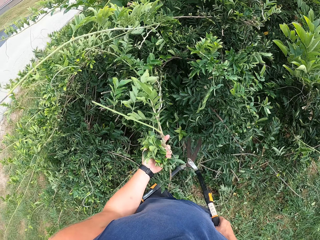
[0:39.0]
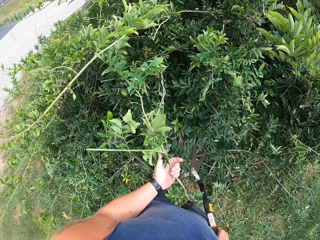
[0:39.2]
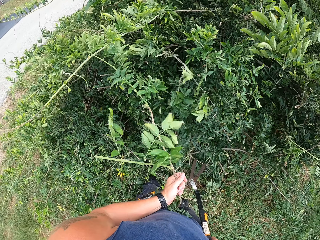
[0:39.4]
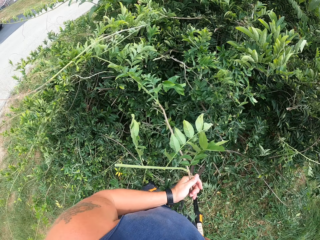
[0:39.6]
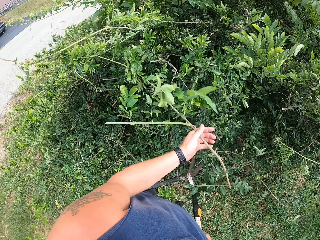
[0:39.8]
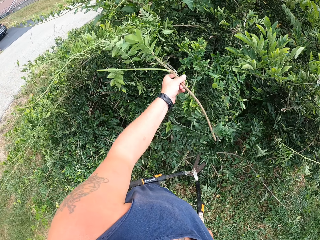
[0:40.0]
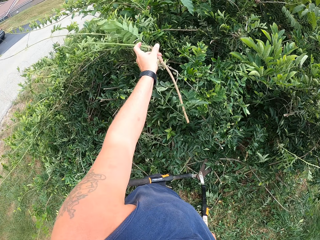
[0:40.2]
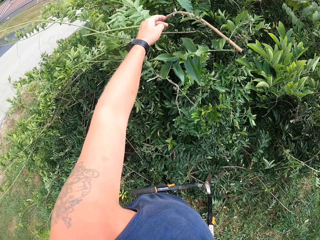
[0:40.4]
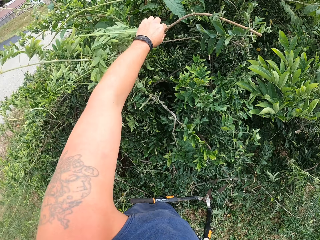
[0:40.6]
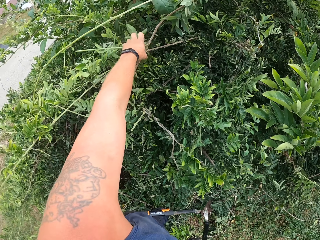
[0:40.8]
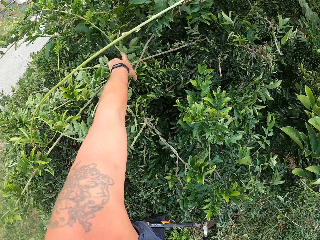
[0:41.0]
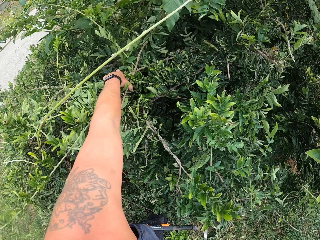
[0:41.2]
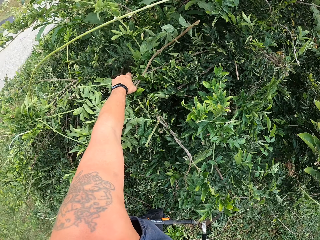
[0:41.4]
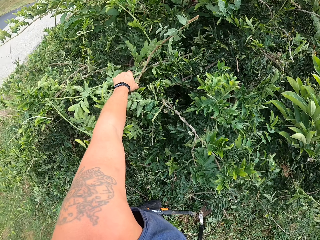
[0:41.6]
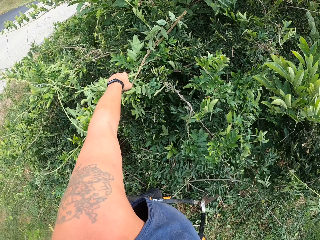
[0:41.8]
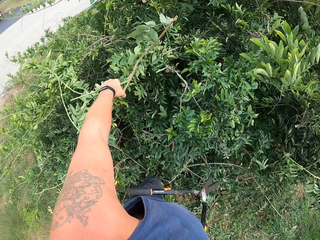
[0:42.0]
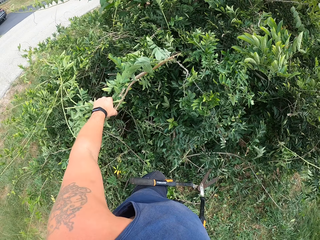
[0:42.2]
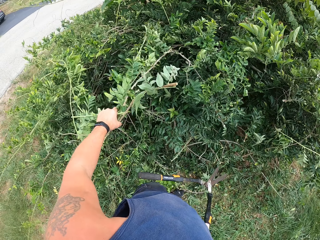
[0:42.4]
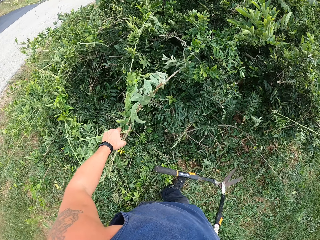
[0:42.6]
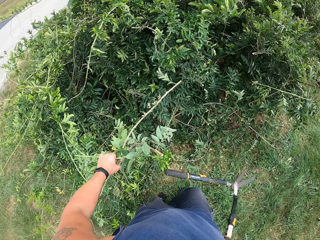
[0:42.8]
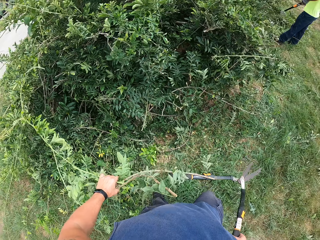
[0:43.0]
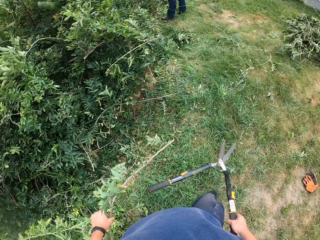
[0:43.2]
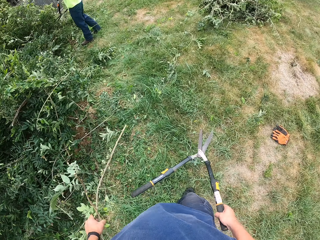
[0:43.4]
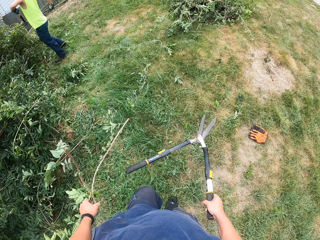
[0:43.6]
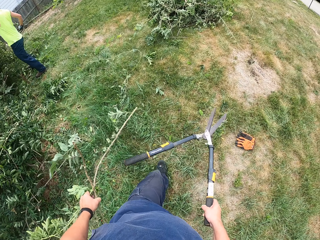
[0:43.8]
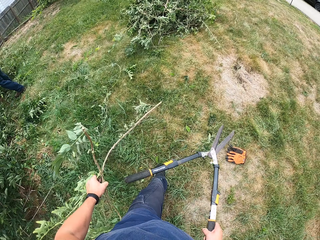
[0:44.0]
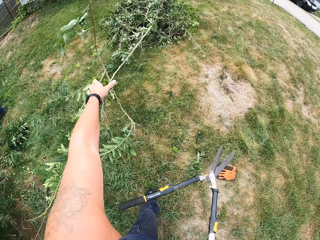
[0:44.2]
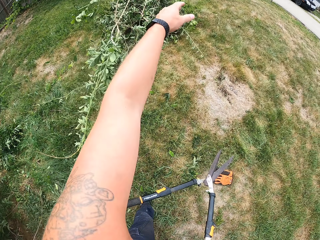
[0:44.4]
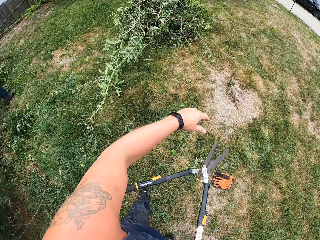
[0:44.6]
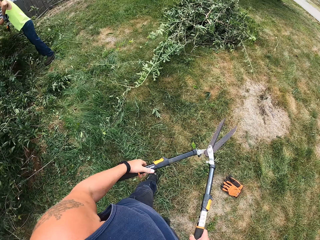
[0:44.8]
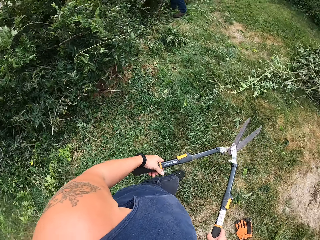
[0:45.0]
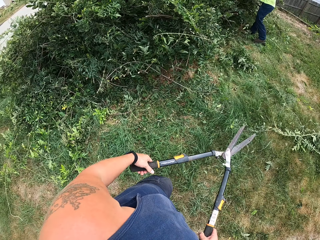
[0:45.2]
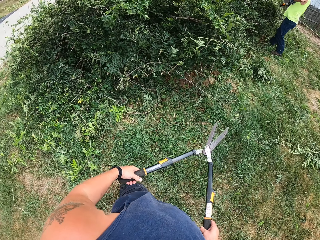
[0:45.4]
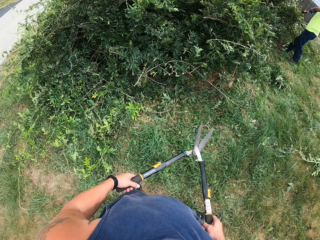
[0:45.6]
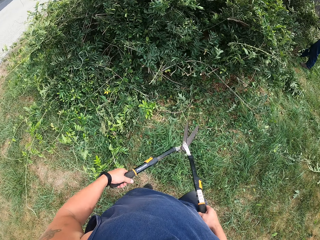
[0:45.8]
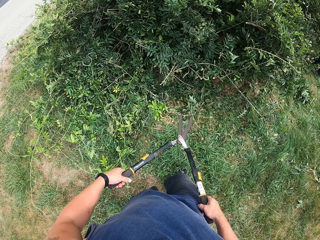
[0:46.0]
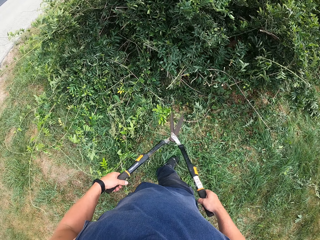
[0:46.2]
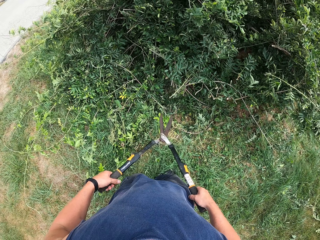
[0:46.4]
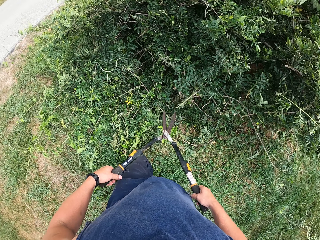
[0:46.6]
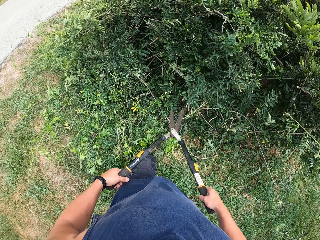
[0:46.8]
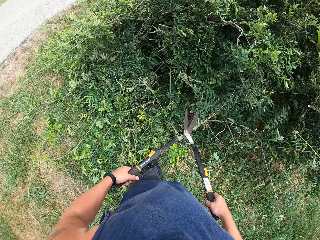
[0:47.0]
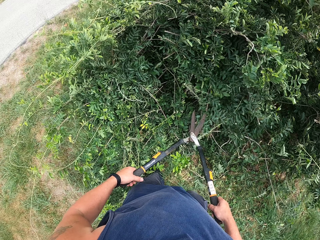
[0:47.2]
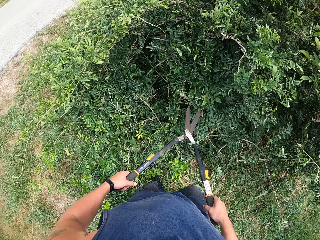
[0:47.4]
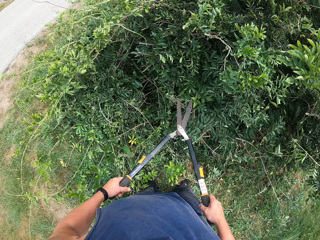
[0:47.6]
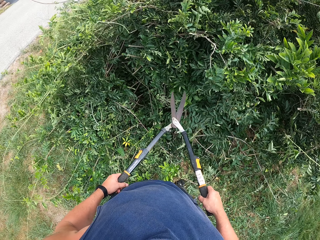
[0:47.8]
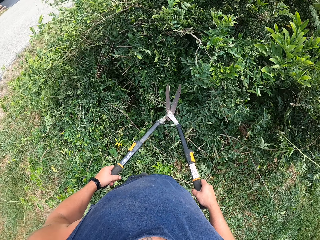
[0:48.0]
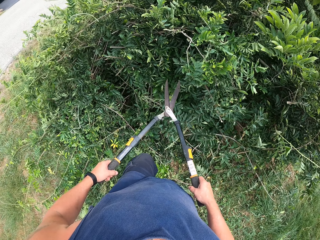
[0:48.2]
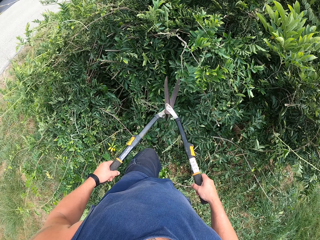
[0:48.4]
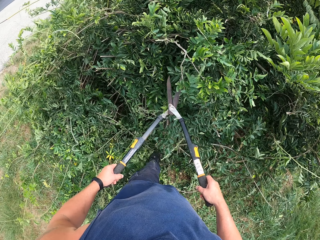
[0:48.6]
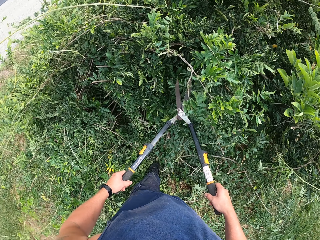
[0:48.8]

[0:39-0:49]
The camera wearer walks forward a bit. They throw the deadwood on the packed deadwood. A man cuts branches. The camera wearer walks toward the tree with the shear.

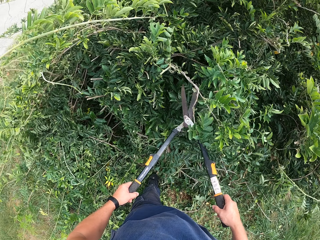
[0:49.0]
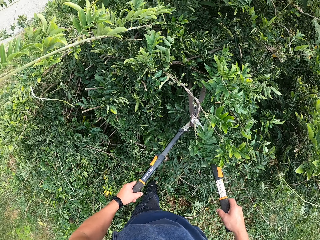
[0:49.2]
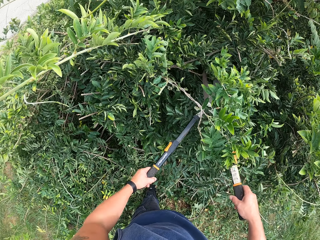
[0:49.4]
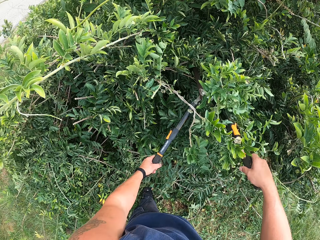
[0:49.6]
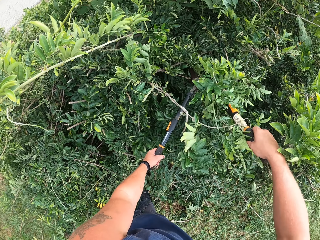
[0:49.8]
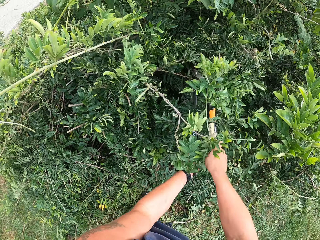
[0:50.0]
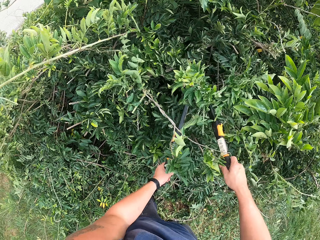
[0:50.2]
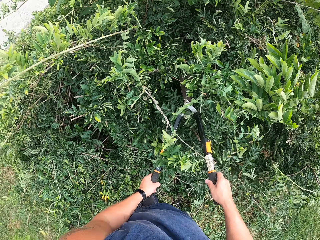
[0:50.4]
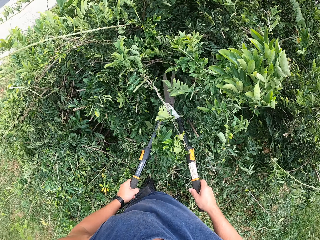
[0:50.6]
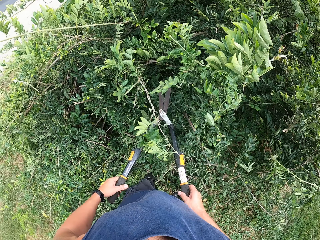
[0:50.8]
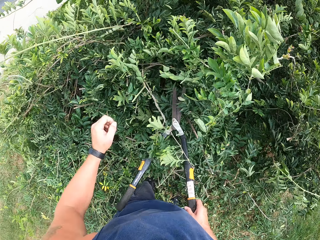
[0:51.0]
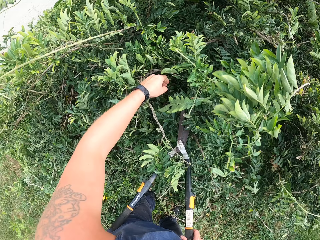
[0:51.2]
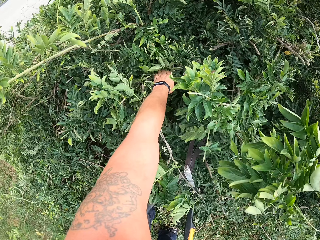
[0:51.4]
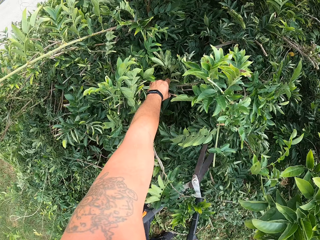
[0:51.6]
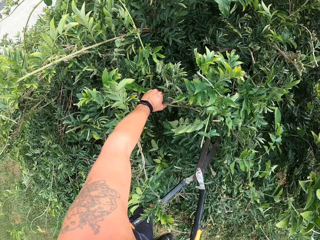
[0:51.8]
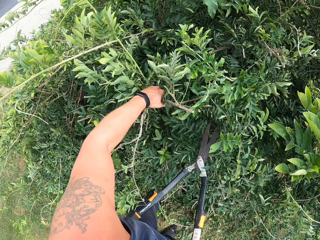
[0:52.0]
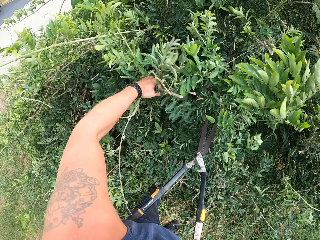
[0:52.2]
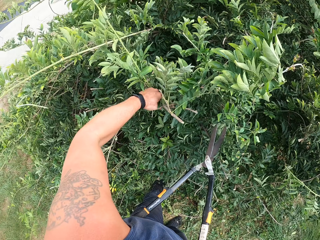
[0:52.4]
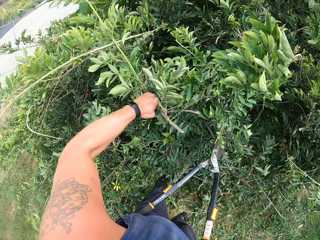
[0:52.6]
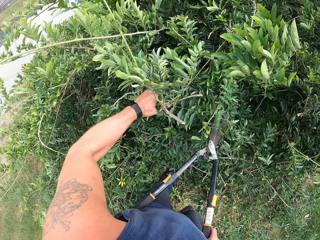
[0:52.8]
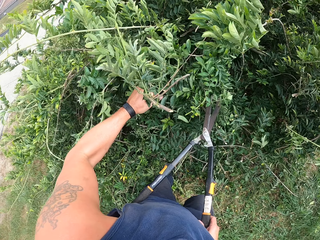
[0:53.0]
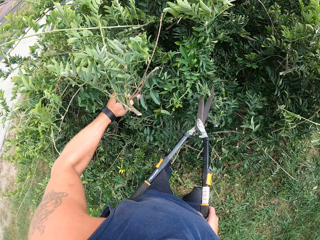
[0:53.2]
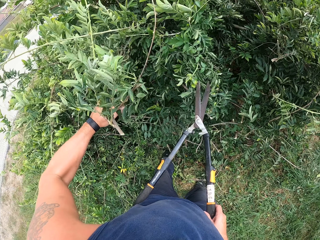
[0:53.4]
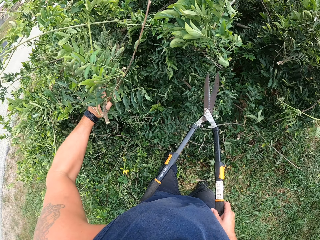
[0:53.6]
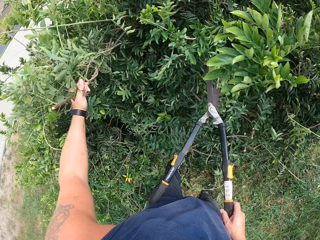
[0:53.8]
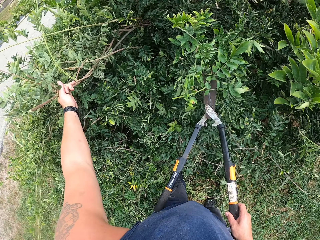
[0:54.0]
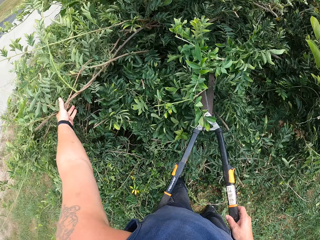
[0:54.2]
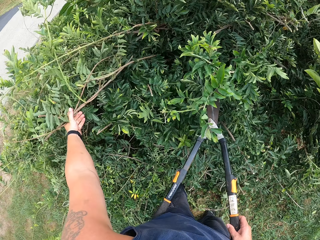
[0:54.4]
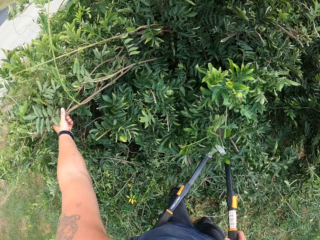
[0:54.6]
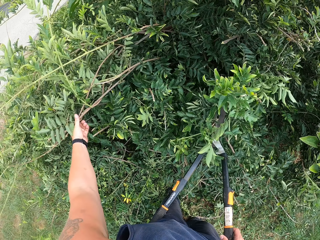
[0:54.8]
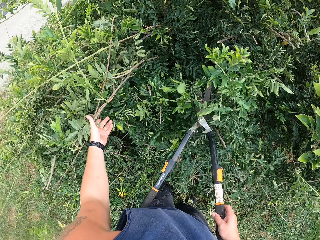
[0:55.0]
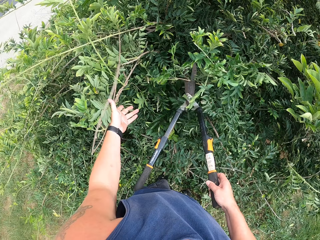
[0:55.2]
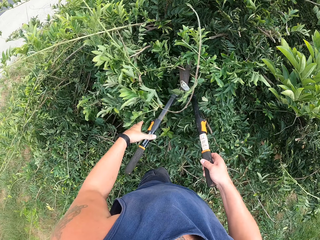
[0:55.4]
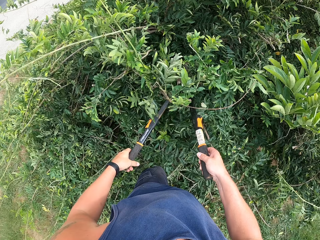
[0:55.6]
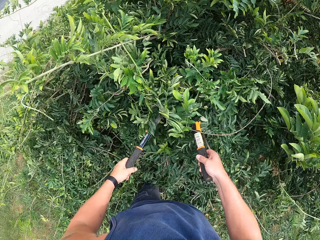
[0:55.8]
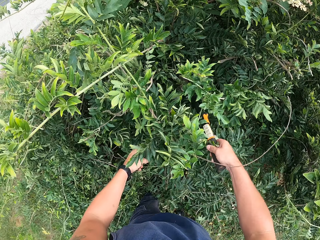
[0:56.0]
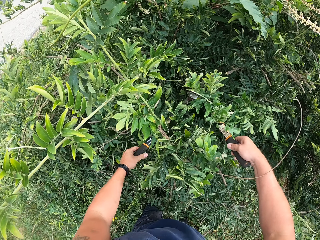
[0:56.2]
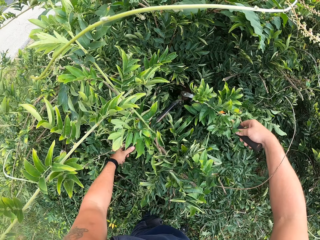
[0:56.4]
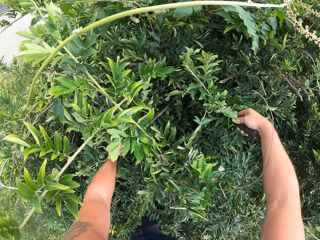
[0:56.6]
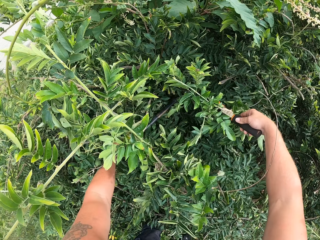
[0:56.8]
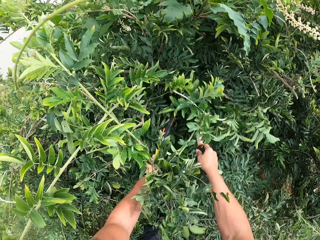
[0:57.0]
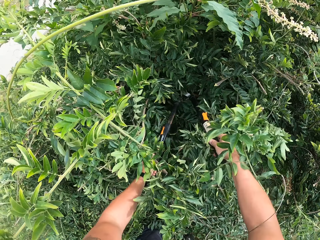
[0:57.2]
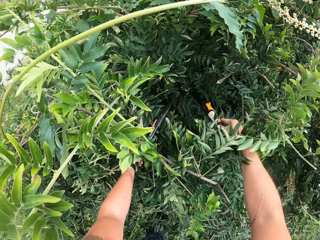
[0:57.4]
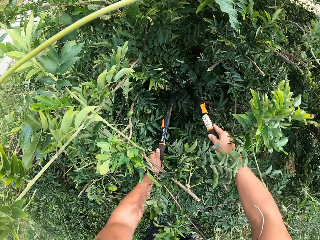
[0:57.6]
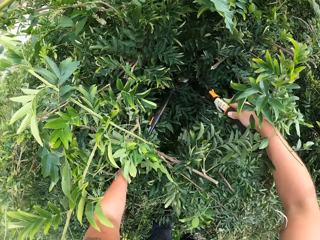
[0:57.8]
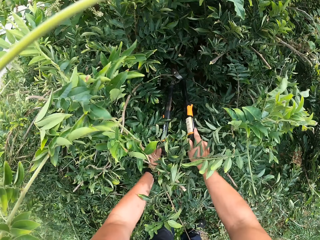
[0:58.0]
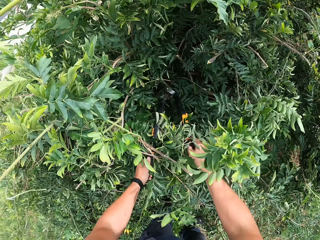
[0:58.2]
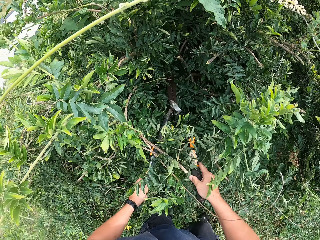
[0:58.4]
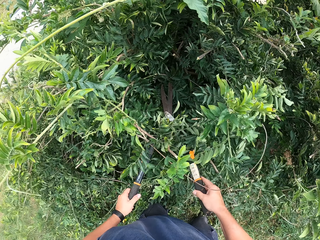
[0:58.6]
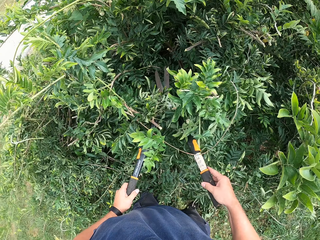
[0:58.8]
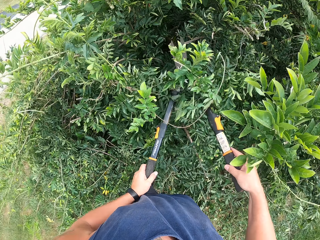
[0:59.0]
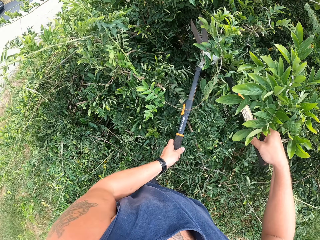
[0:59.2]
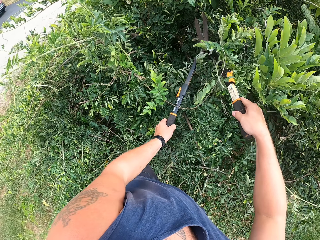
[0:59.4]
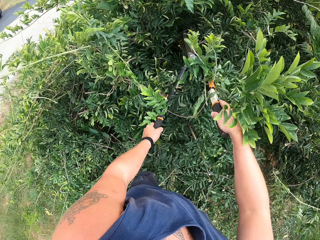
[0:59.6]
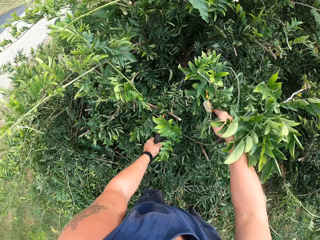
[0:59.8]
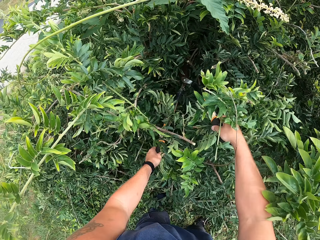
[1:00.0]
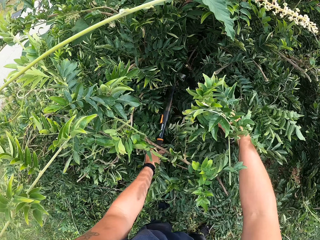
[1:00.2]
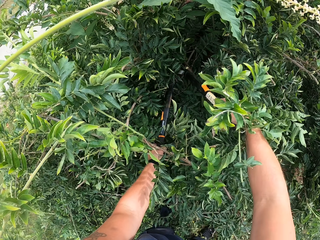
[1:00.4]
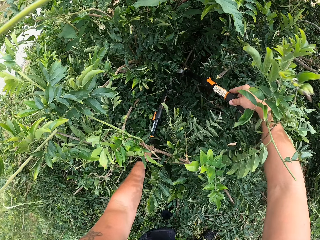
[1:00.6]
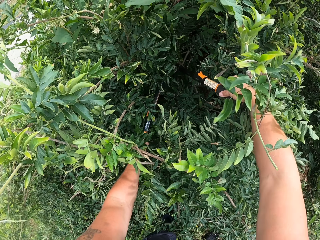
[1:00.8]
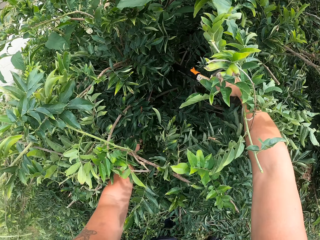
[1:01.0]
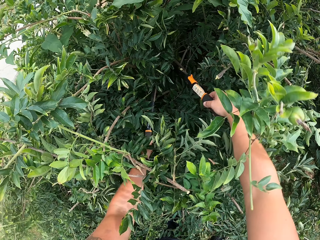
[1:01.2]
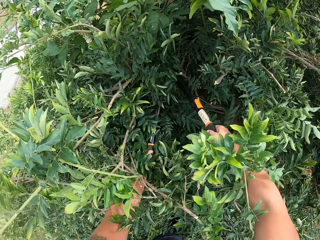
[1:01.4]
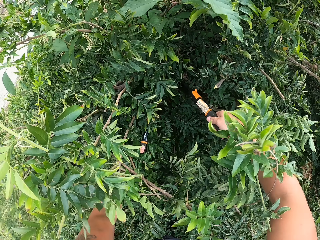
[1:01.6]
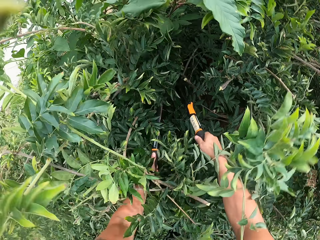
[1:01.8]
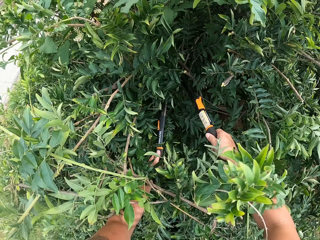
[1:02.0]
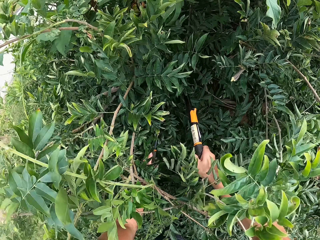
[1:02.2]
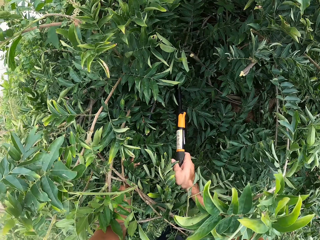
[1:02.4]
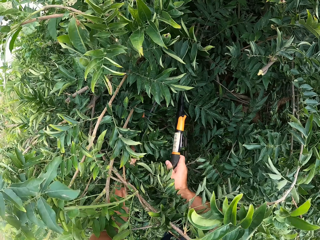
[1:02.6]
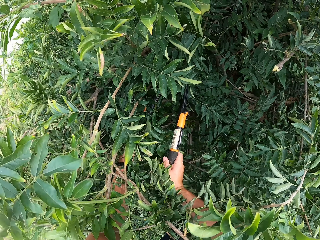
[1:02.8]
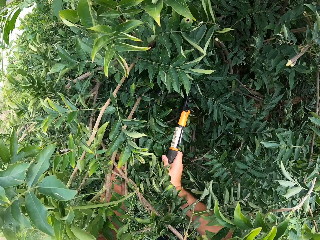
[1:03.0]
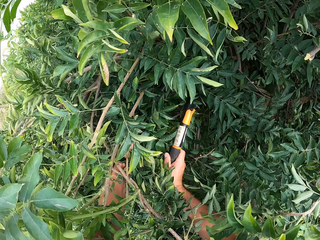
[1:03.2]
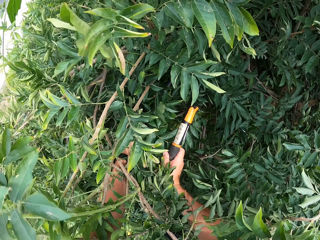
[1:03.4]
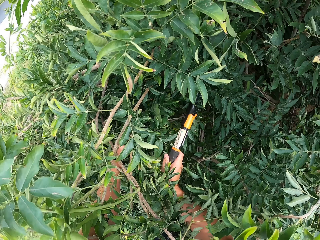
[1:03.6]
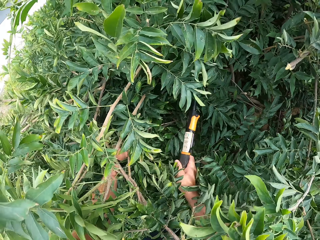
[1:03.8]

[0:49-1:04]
The camera wearer trims the tree with the shear. He stops for a while and picks the deadwood from the tree with his left hand. He moves branches aside. He trims the tree with the shear.
